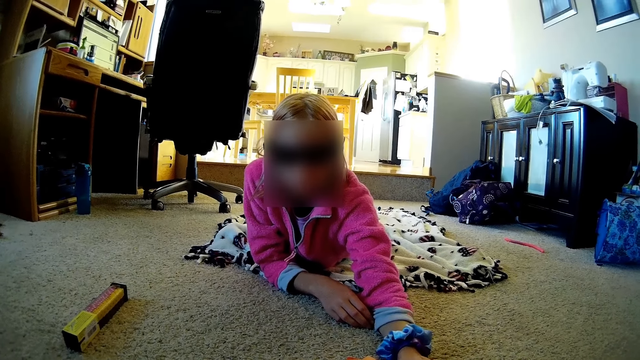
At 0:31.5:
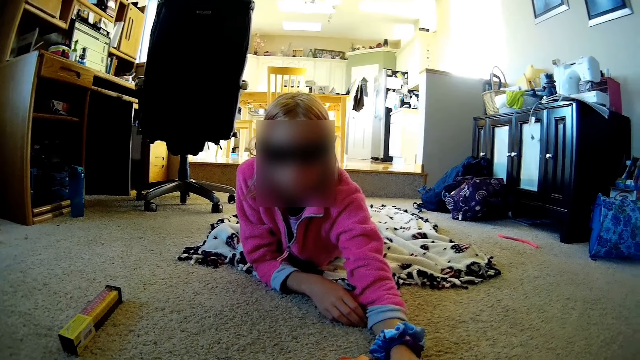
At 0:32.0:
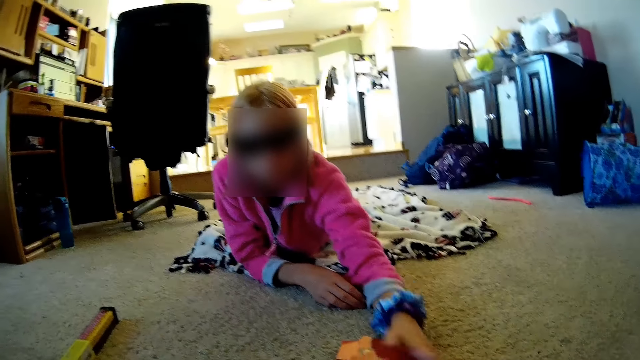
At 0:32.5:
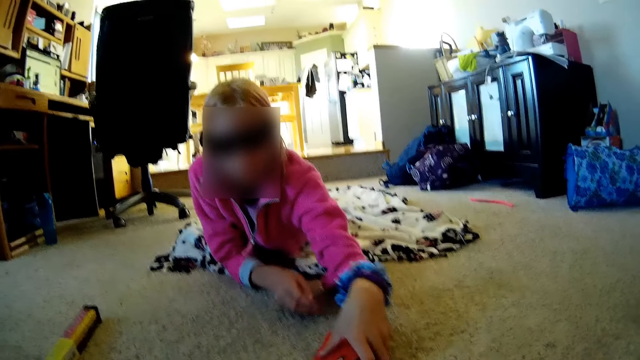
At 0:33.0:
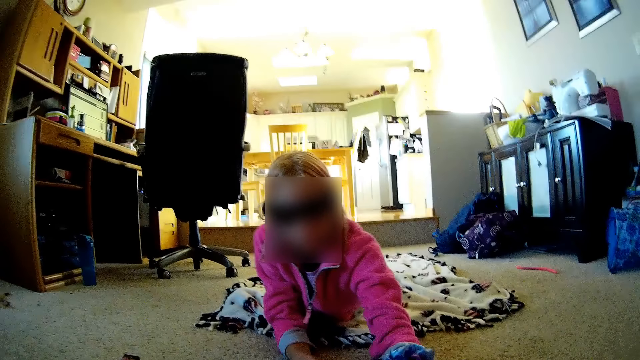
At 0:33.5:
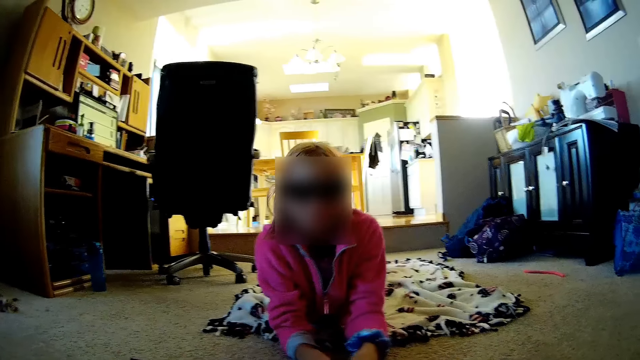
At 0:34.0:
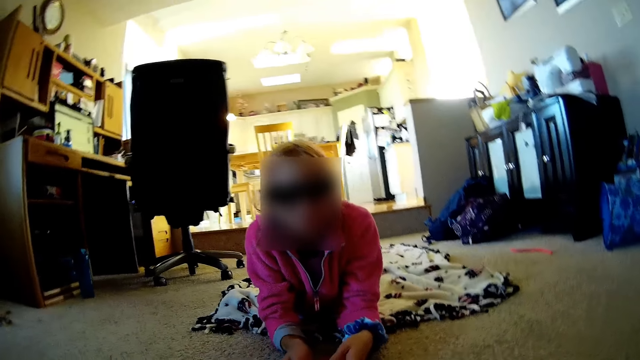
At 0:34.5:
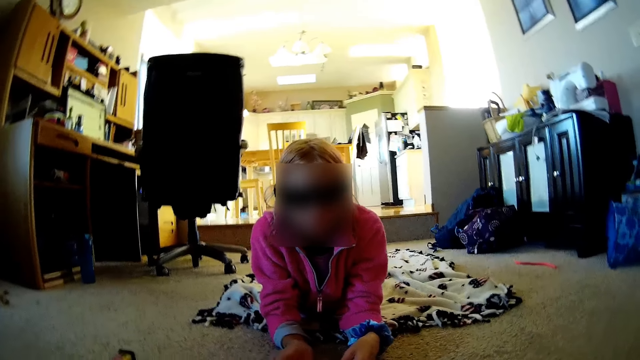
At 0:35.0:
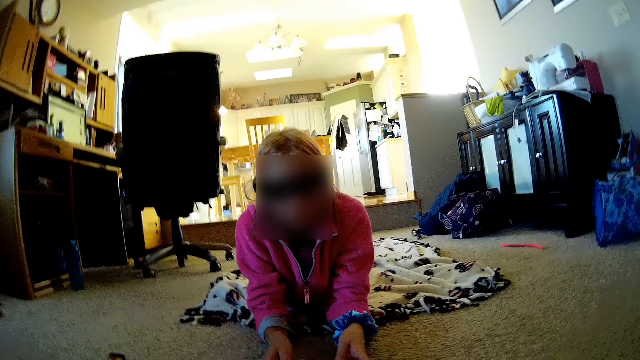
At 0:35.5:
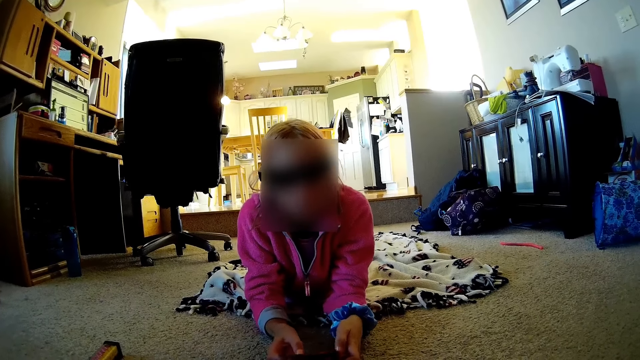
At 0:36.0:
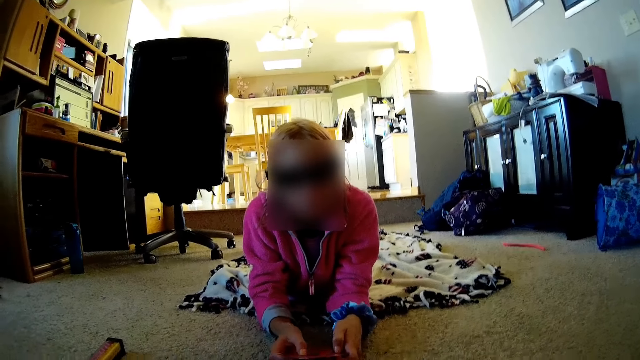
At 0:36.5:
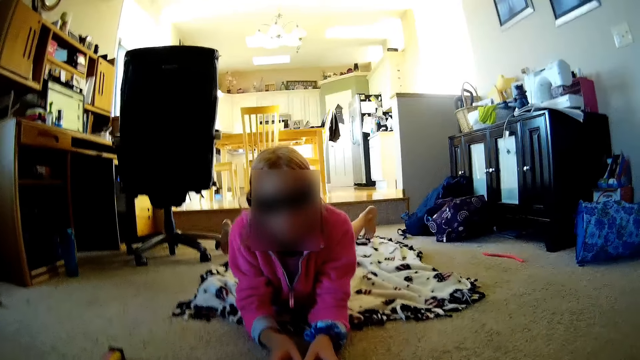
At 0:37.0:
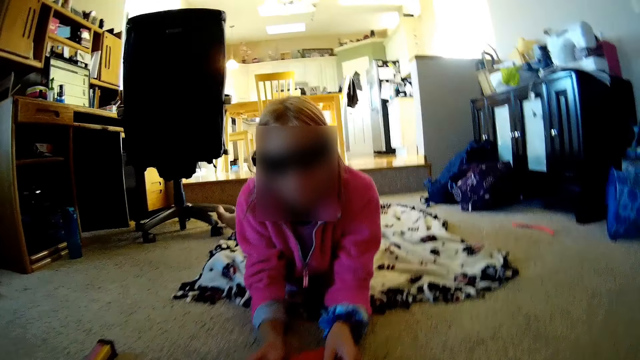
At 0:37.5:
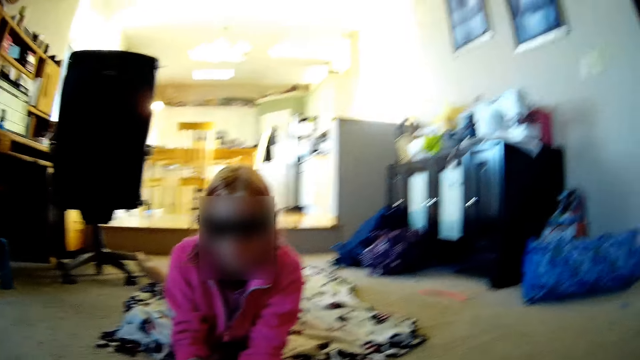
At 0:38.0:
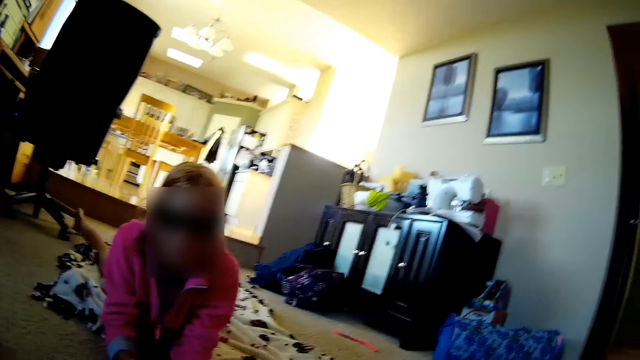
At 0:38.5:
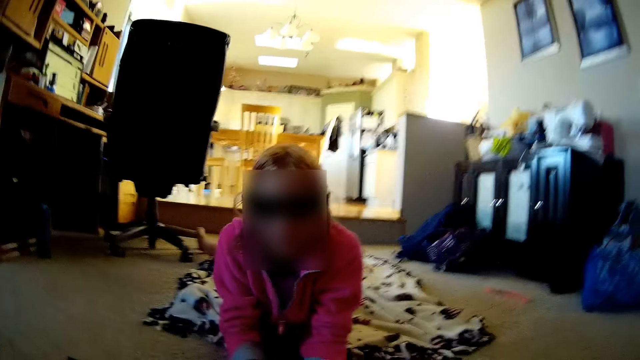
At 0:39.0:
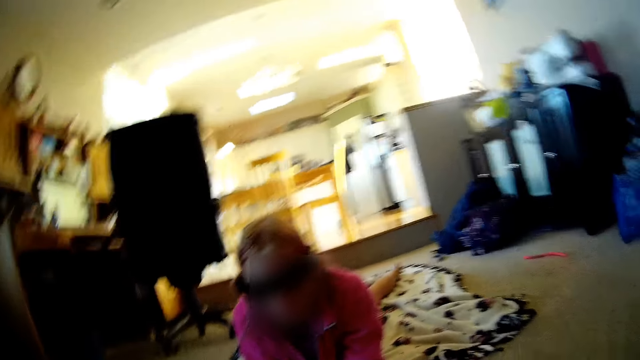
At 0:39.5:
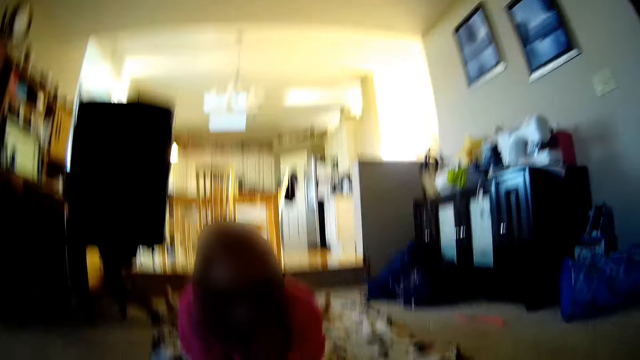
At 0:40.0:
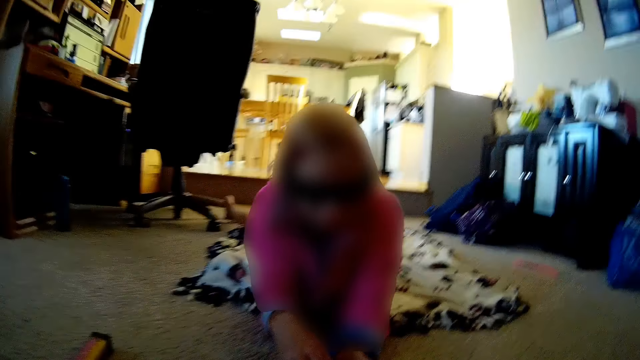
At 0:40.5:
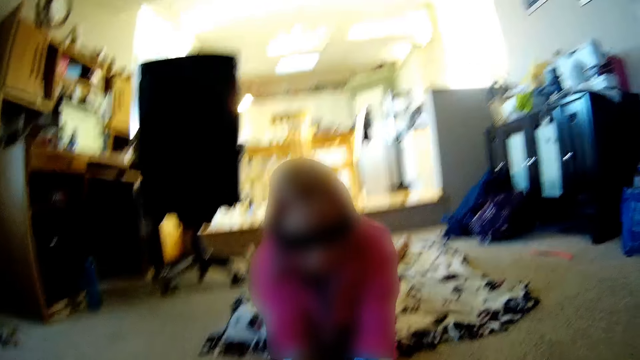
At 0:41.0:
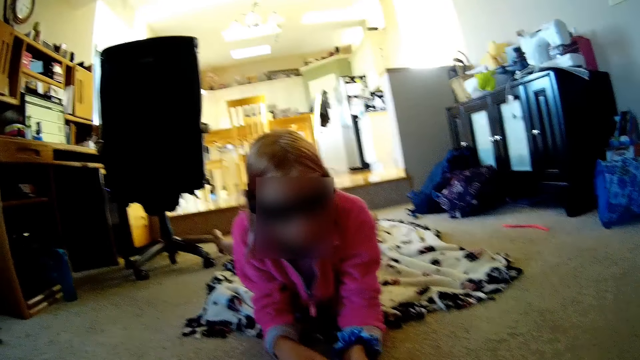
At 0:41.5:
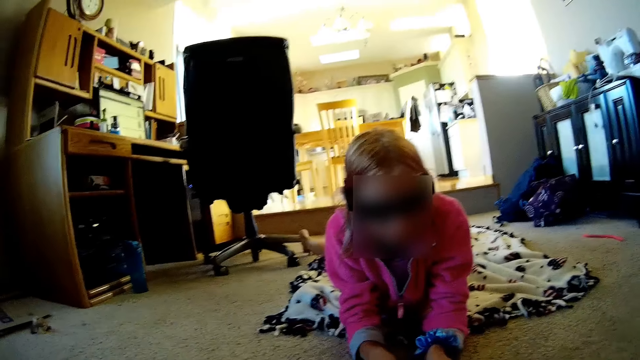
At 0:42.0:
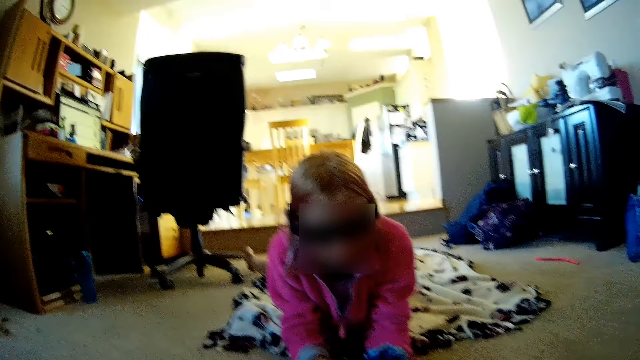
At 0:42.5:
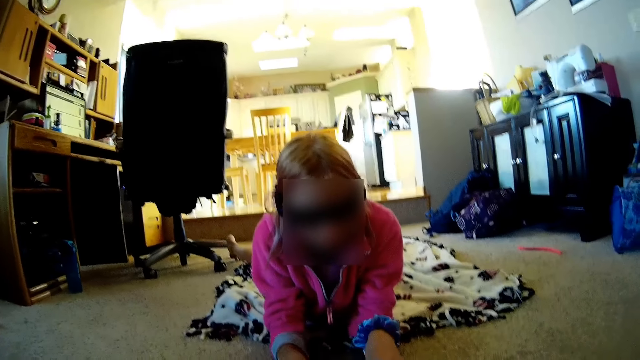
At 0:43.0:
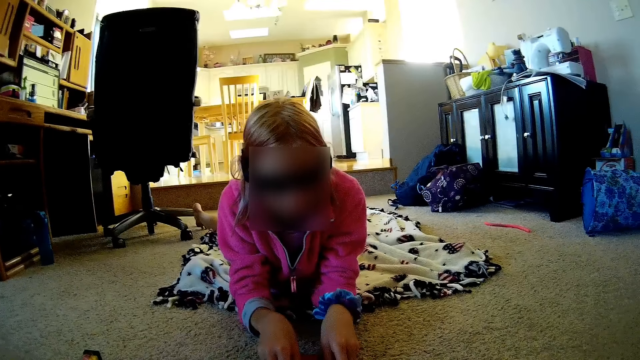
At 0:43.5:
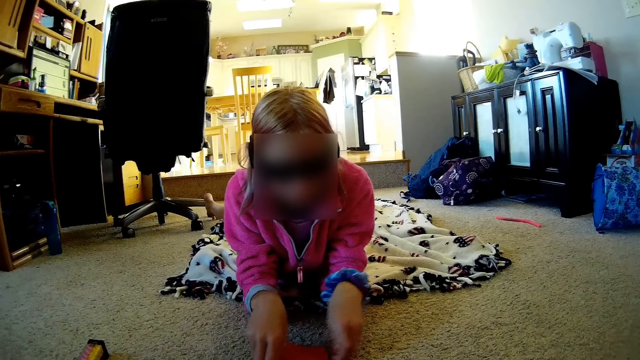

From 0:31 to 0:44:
The camera wearer looks around. They talk with a lady. The lady holds a card. The camera wearer looks around.

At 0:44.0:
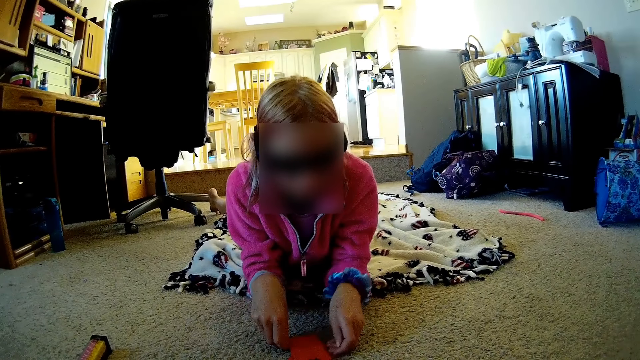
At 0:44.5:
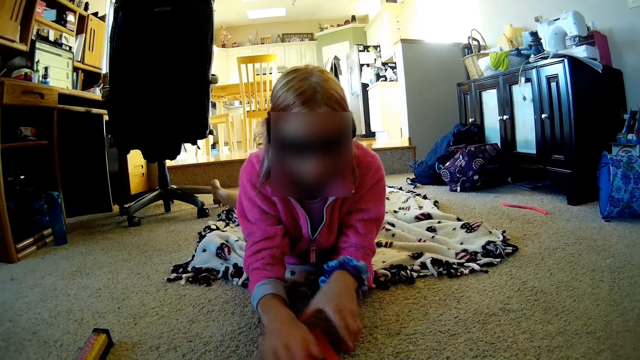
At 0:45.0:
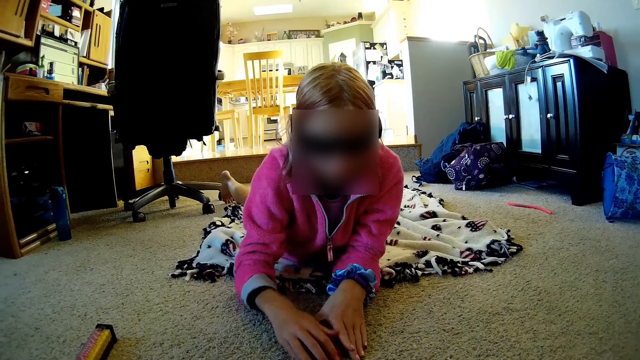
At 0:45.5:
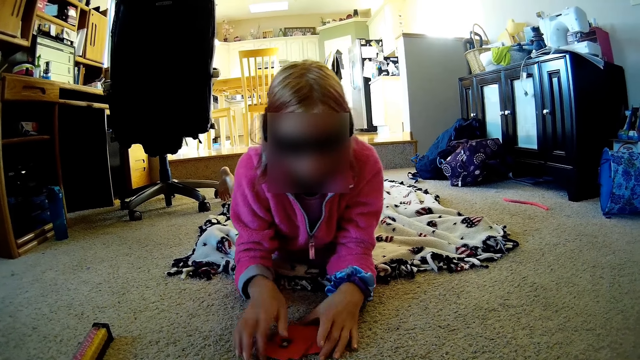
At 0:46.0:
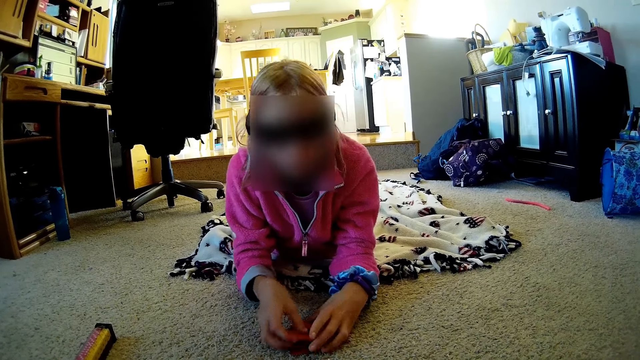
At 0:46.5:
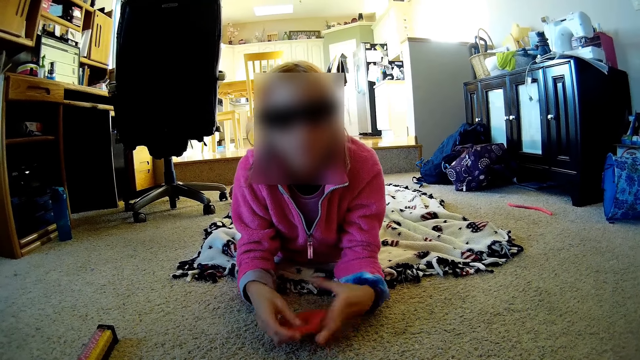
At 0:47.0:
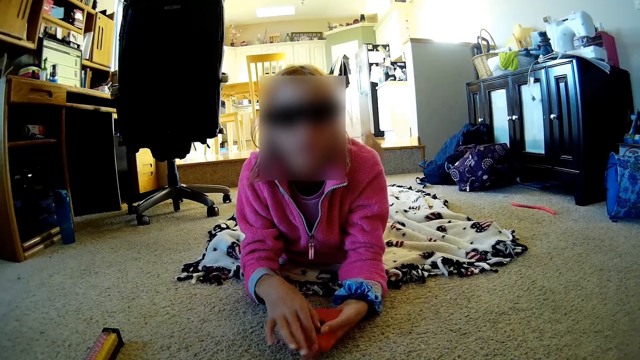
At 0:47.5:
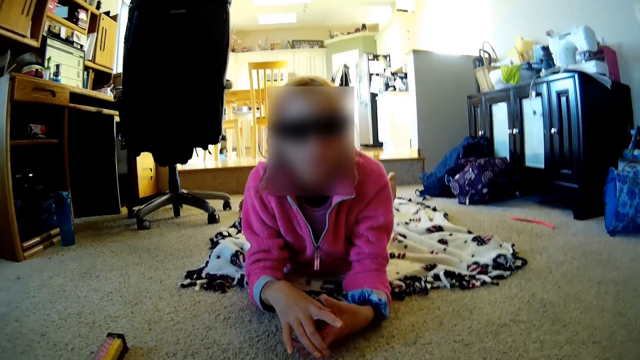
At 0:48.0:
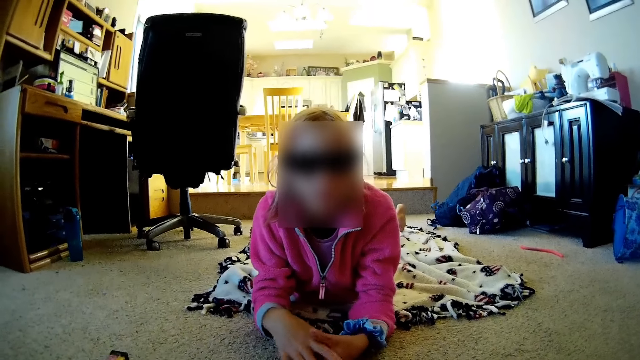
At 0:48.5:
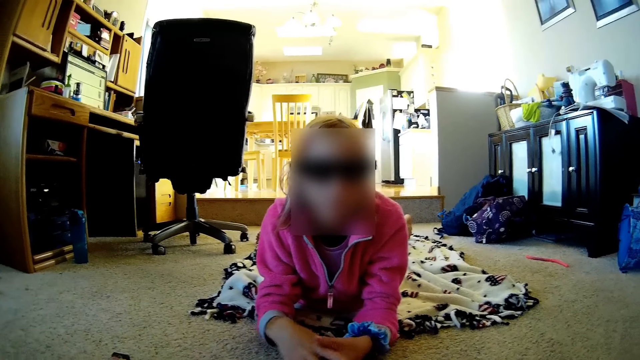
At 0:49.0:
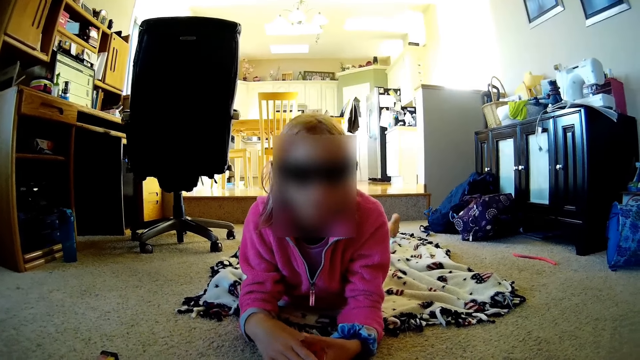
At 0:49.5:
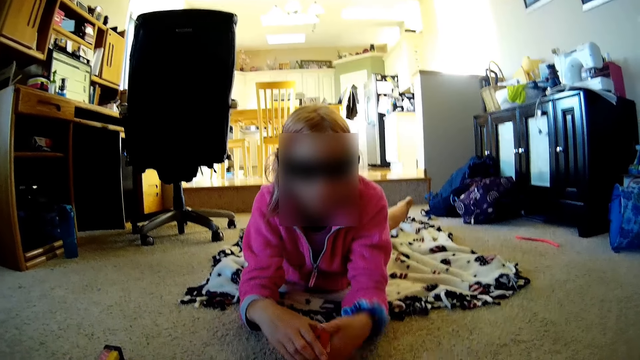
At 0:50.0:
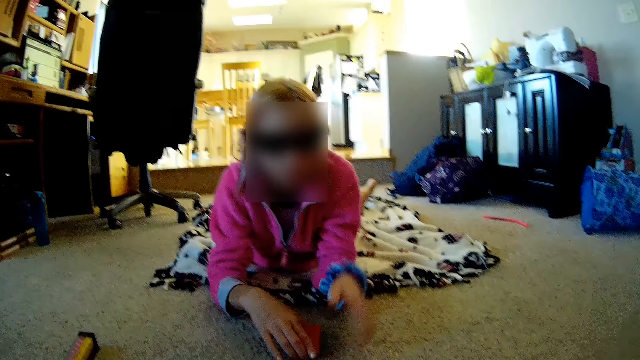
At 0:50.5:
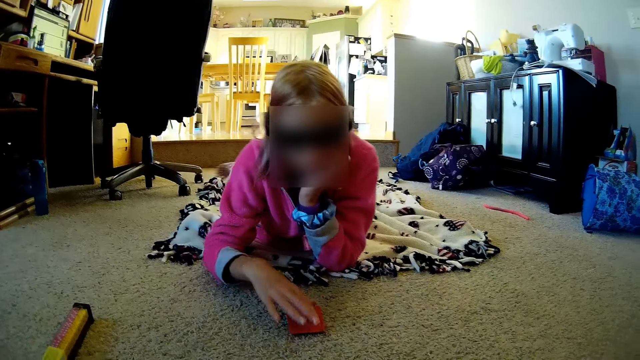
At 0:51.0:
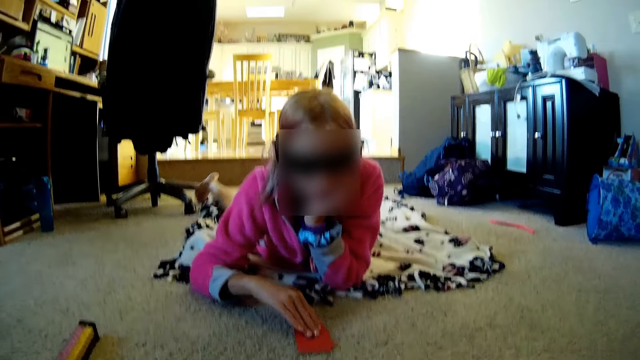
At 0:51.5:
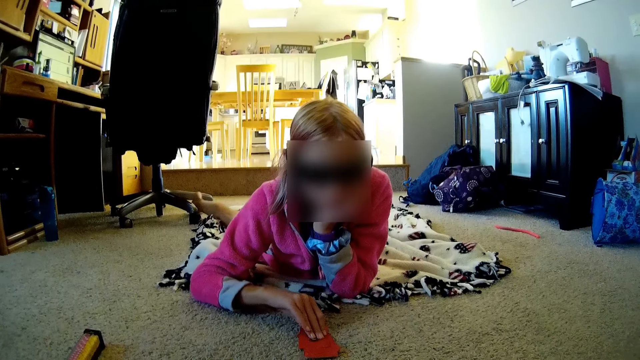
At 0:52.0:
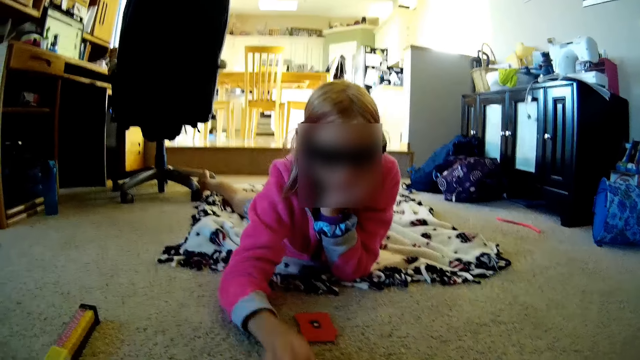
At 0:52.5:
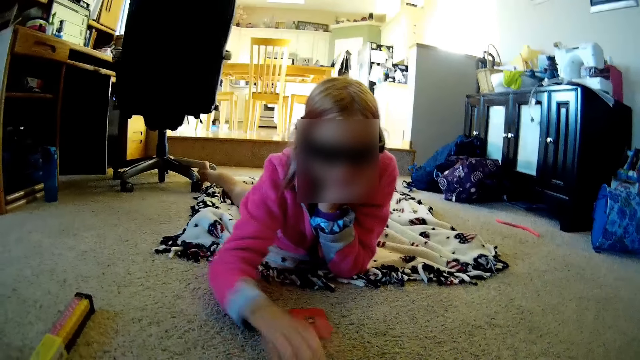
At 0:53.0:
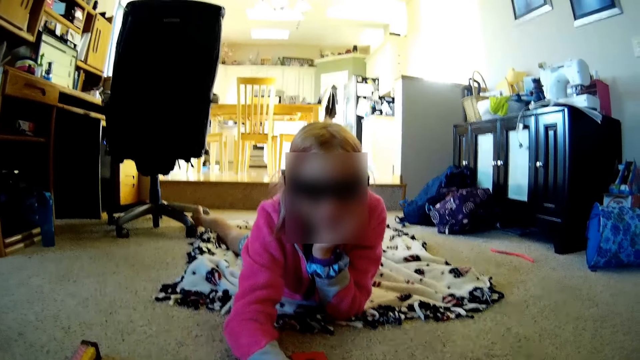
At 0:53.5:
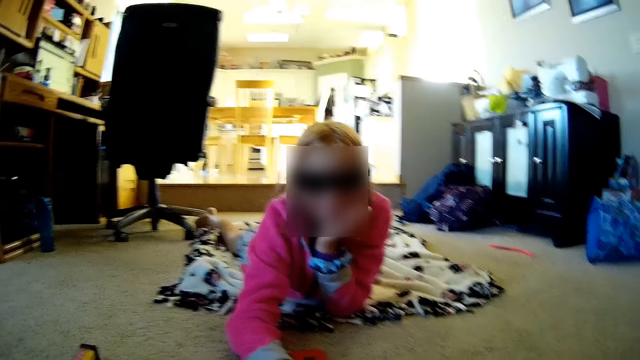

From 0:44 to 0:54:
A lady holds cards. The camera wearer talks with the lady. The lady puts the cards on the floor and plays a card.
